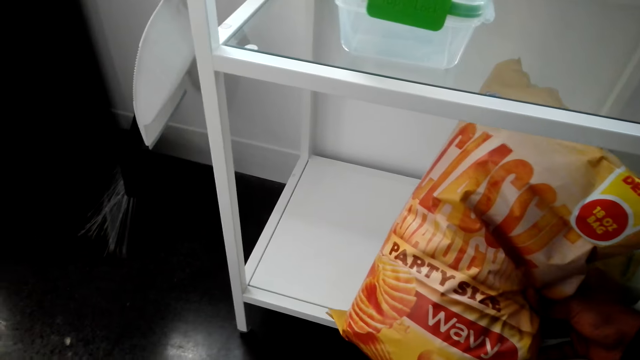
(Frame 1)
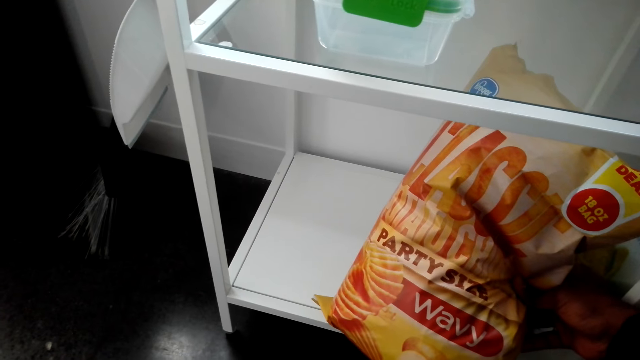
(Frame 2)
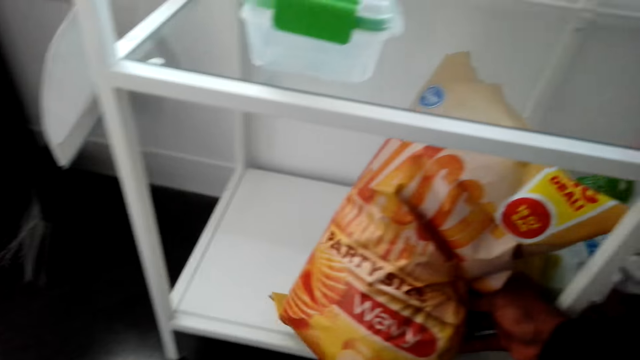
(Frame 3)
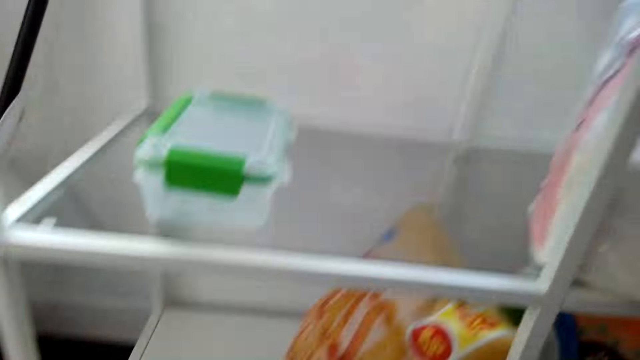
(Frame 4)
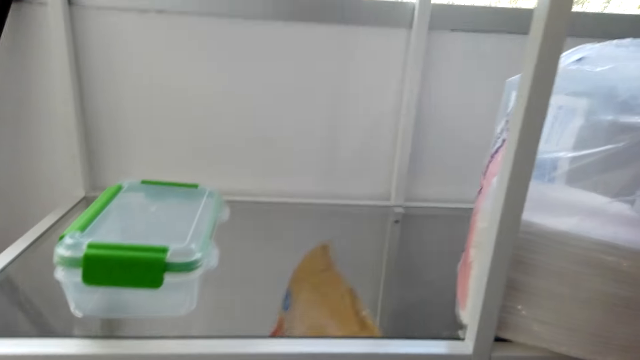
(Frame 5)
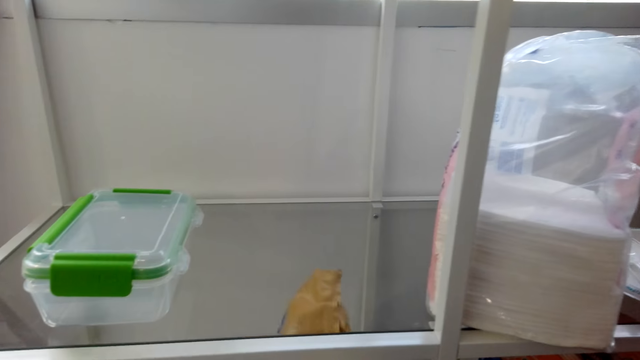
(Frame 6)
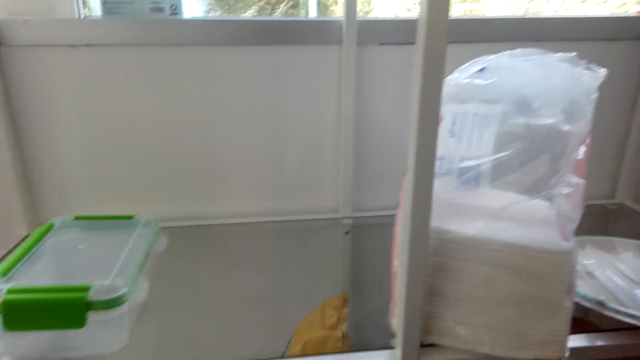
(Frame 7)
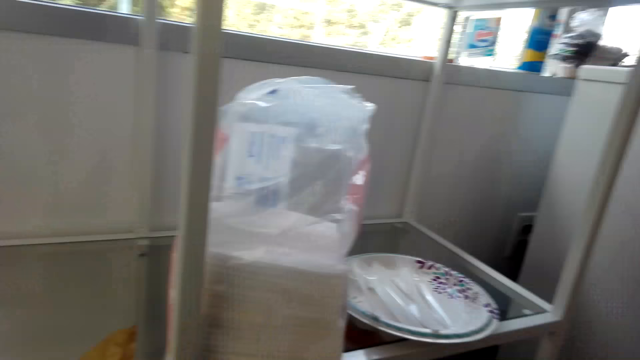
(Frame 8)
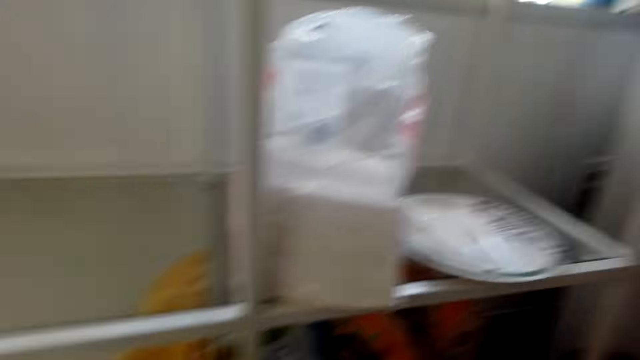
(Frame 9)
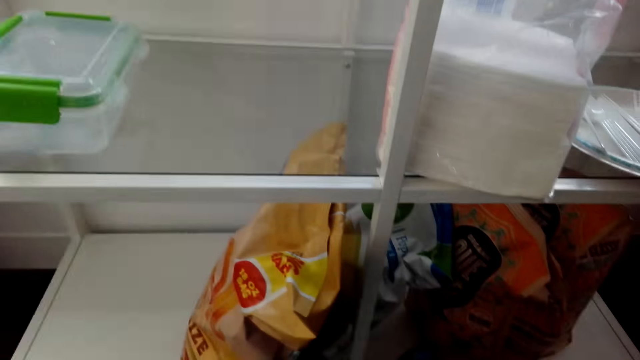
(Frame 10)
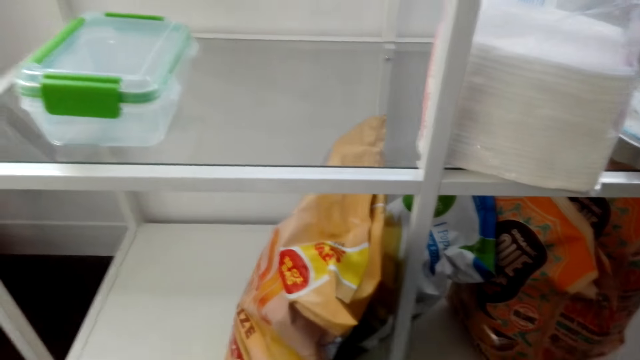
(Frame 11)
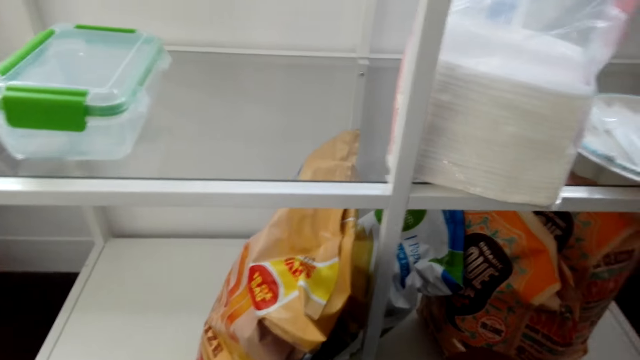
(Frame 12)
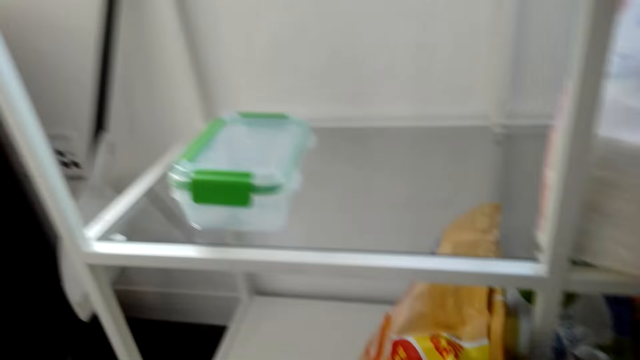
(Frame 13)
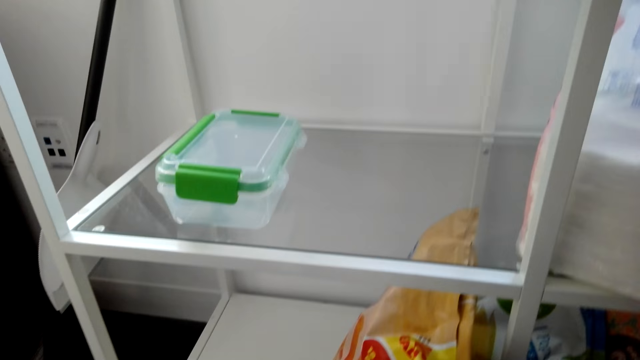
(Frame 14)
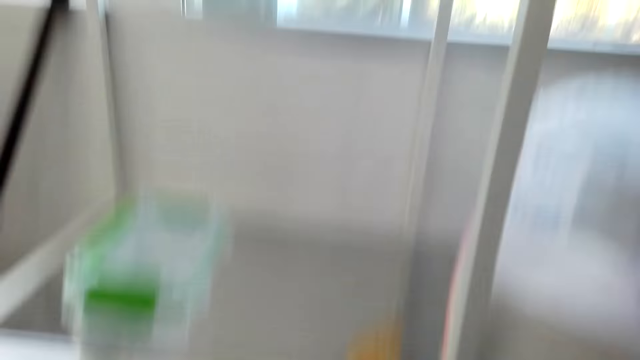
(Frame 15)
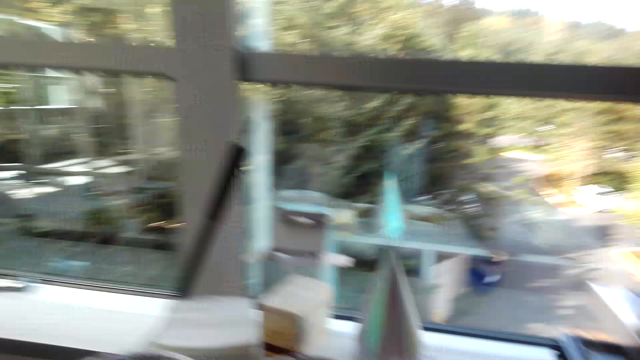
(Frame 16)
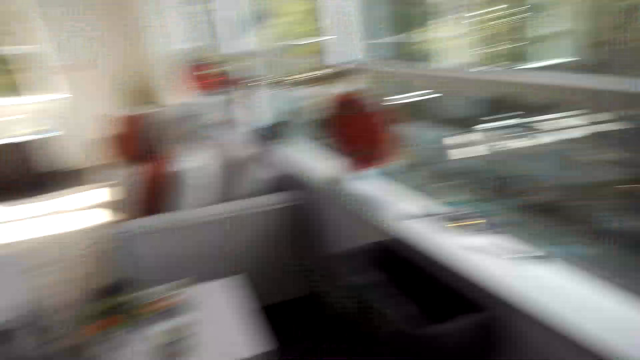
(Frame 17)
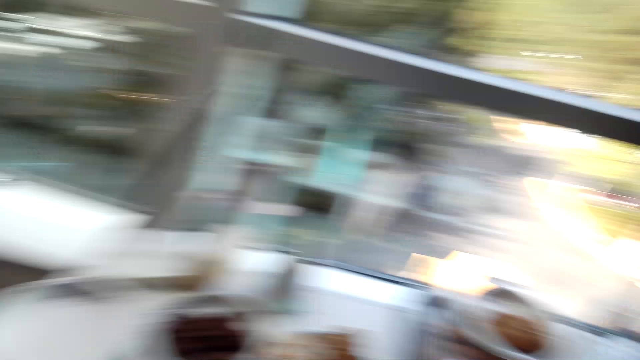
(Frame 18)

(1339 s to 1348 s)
The camera wearer looks at the pasta.

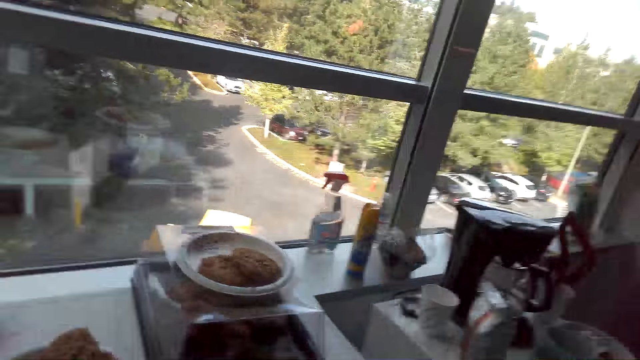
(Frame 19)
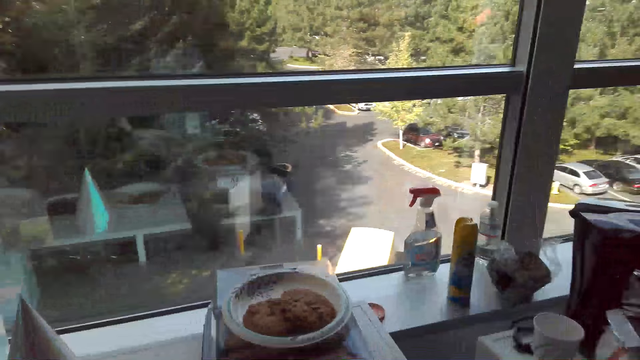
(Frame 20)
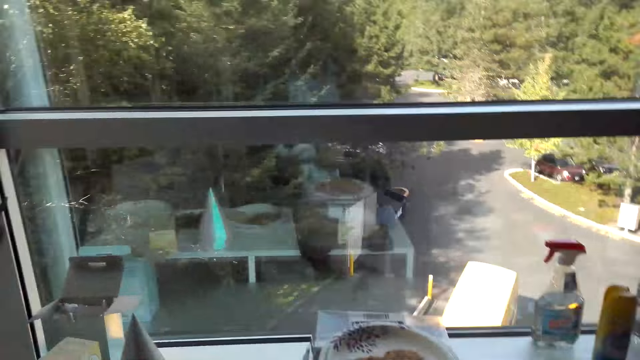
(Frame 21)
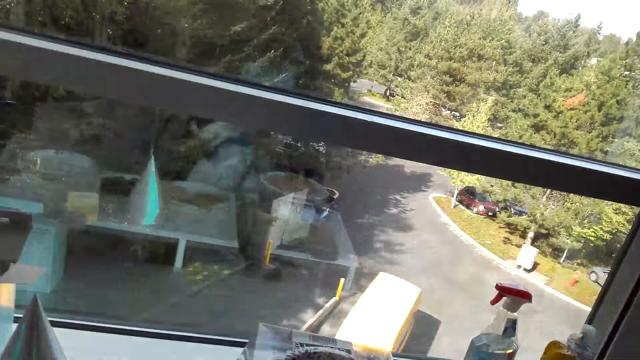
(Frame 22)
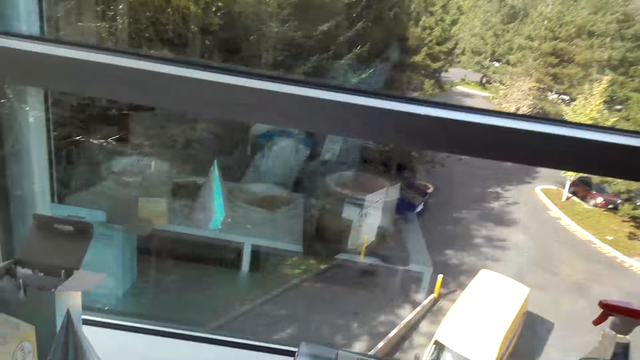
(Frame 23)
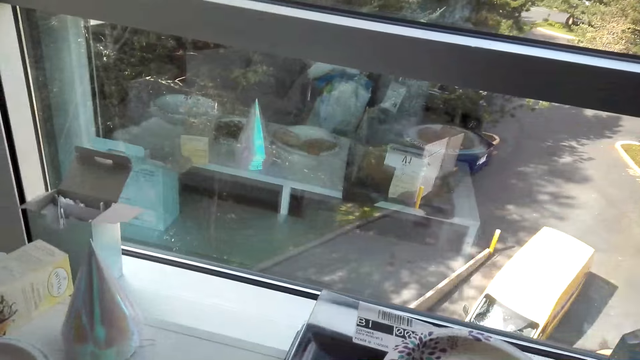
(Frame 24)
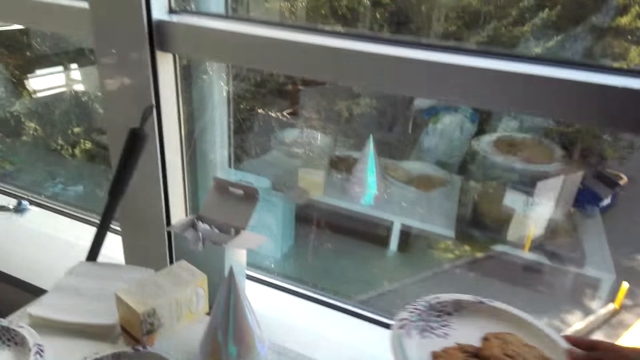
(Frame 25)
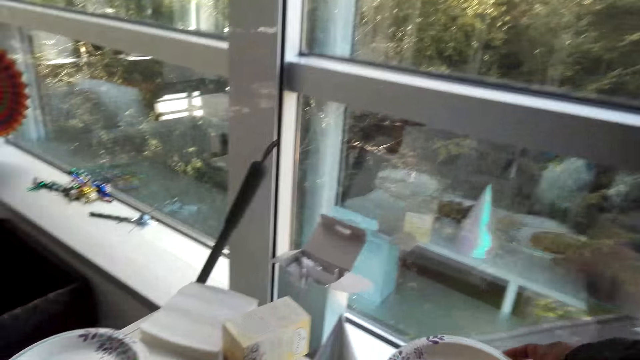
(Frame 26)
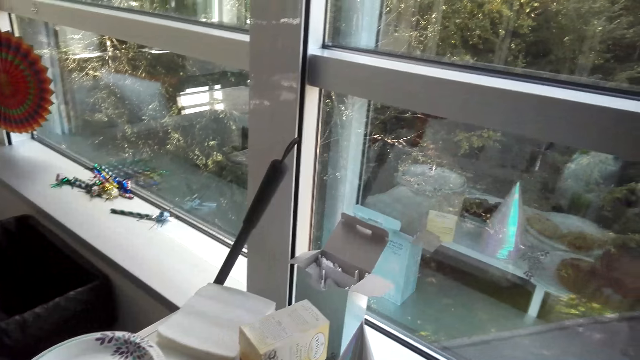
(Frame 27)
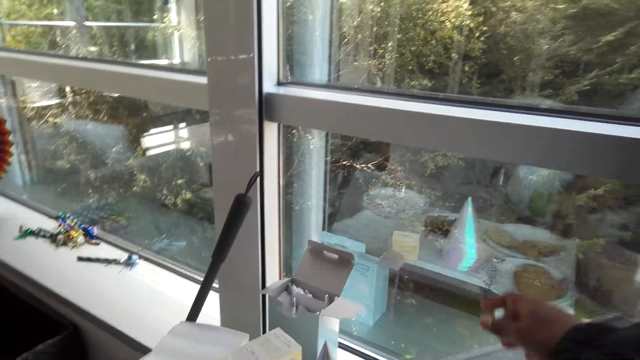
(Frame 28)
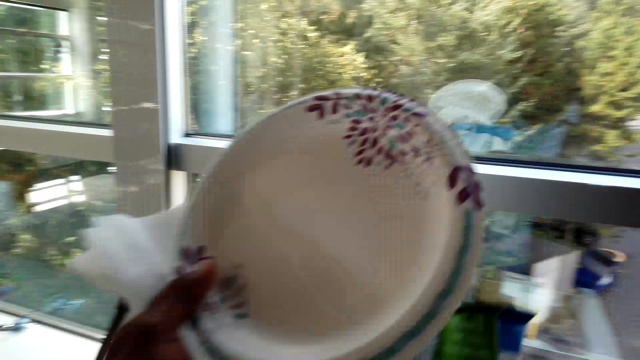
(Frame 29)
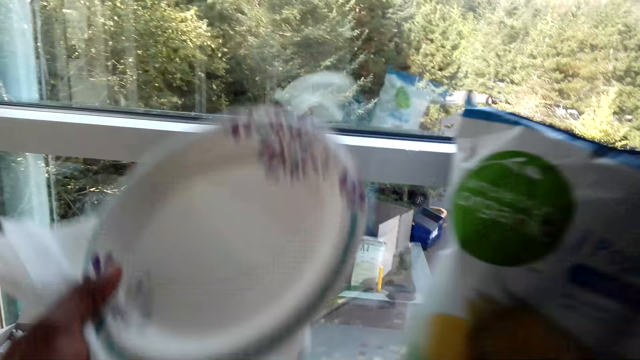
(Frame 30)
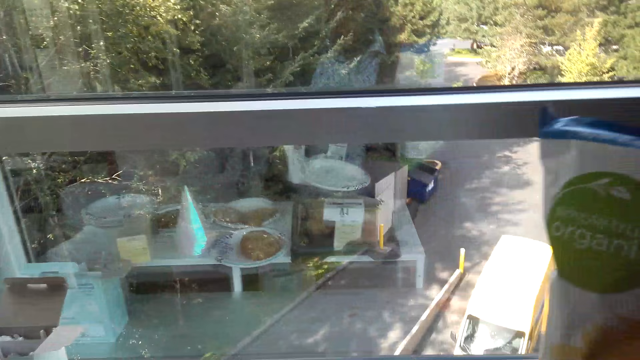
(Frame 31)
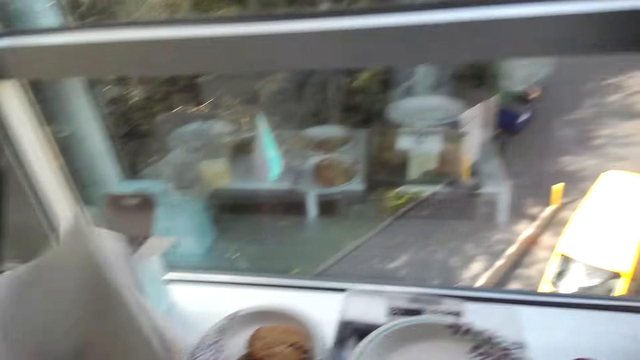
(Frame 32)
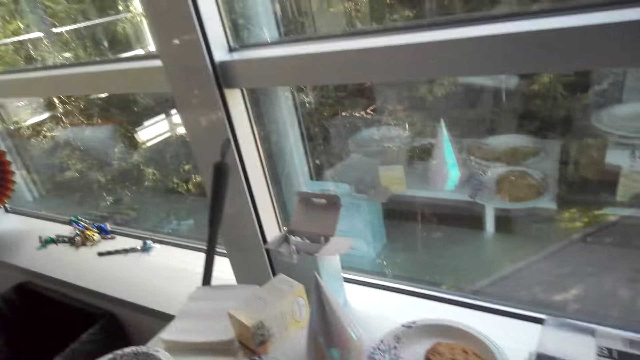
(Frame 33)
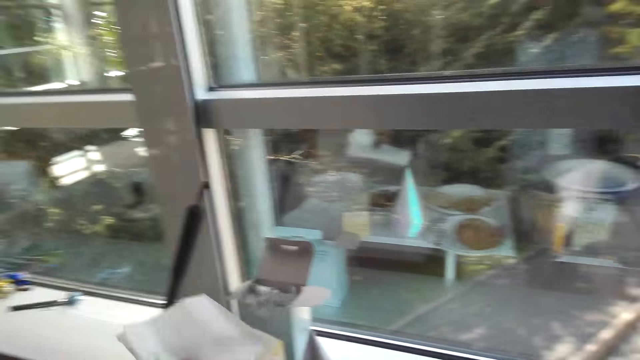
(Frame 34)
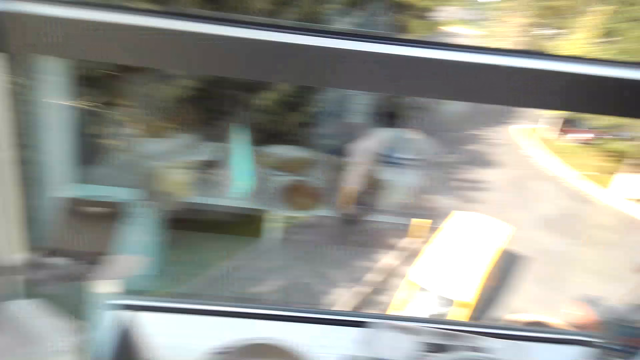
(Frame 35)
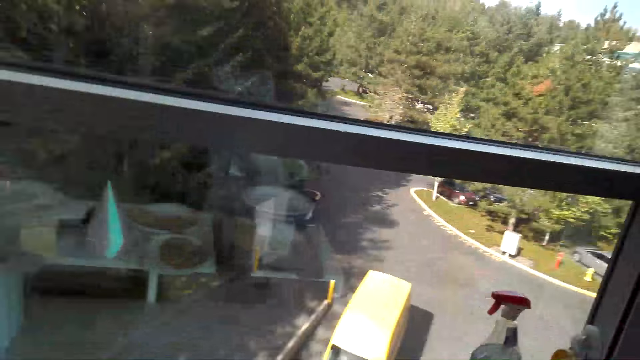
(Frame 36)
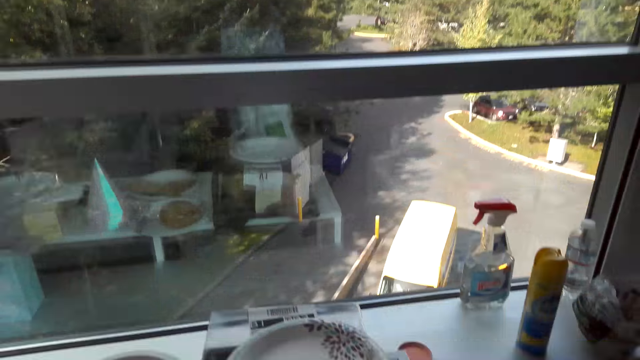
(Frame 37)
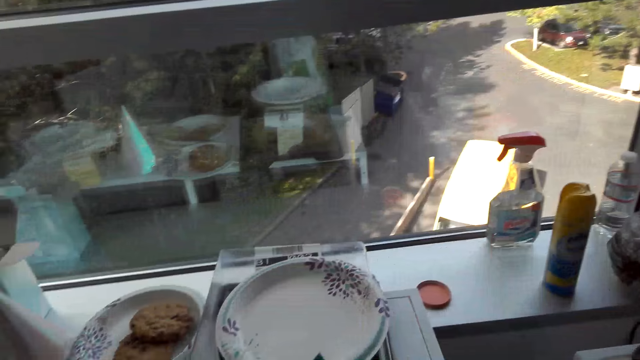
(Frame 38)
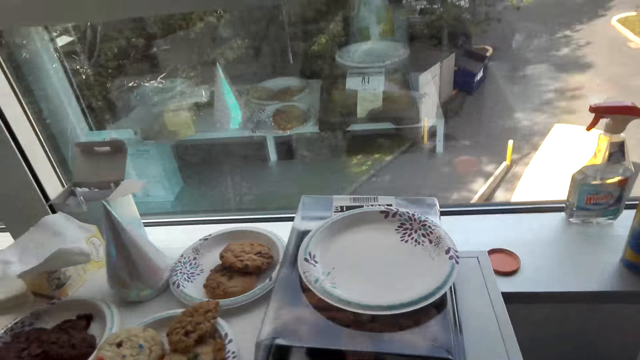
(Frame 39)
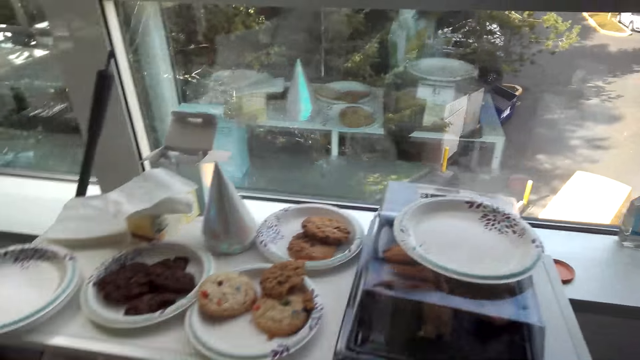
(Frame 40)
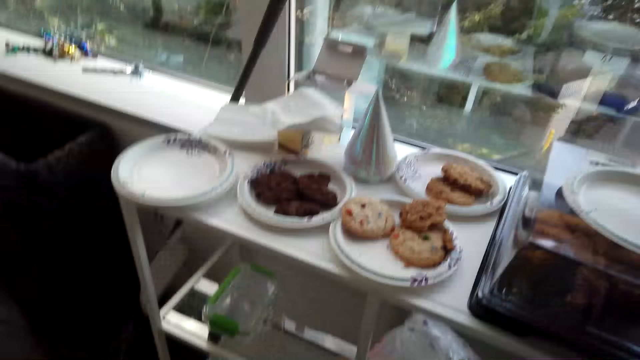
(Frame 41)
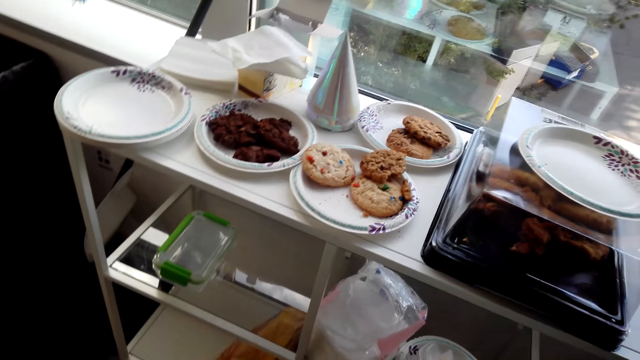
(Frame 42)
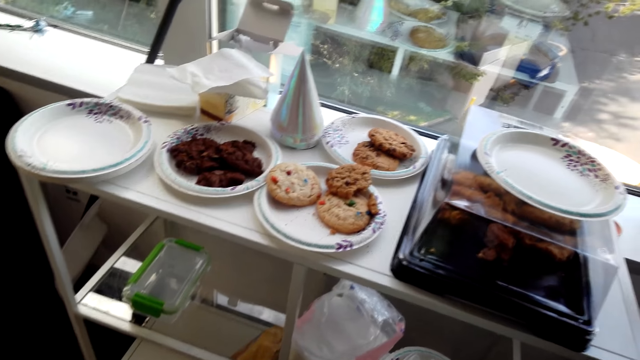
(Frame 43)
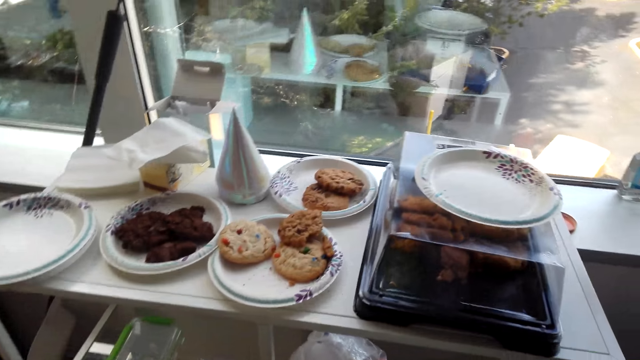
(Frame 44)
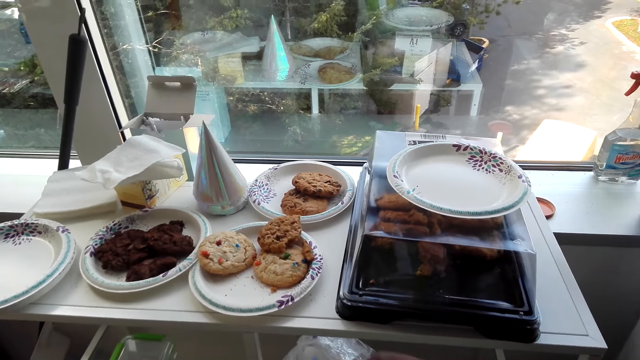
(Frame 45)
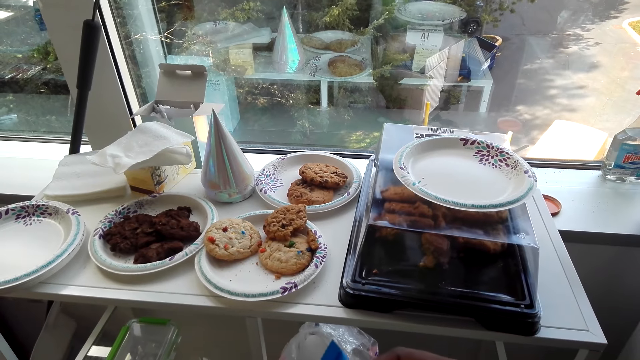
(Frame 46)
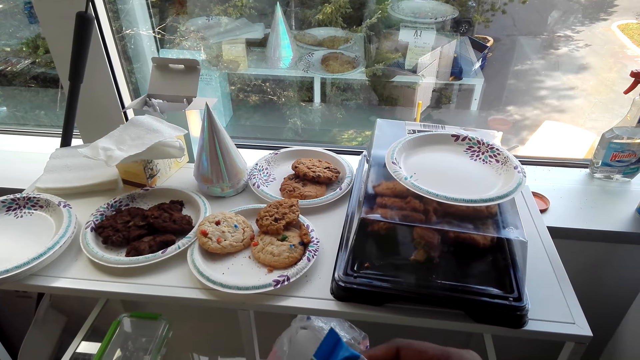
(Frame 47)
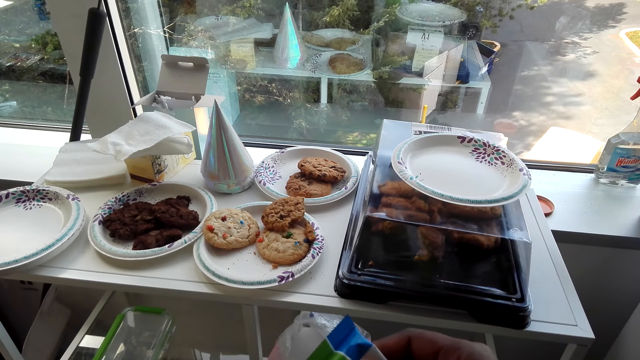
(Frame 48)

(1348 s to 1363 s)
The camera wearer looks around. They move the plate and lift up the paper plates. They put down the paper plates on the surface. They look at the popcorn and open the popcorn.
